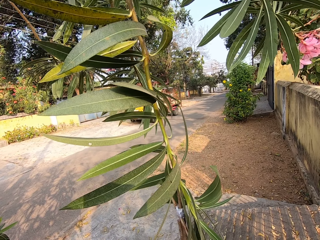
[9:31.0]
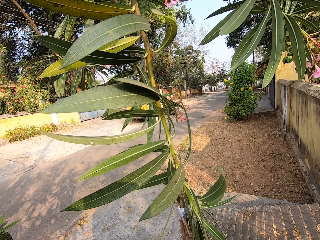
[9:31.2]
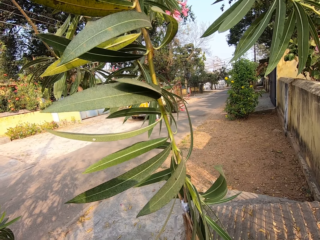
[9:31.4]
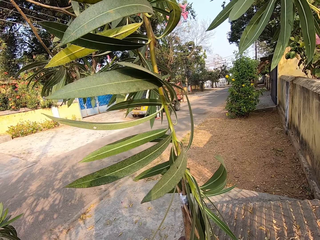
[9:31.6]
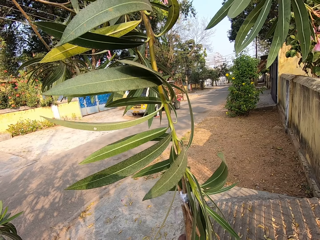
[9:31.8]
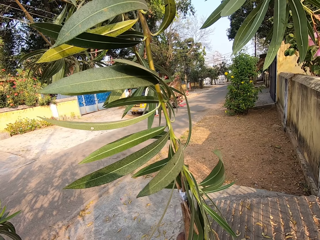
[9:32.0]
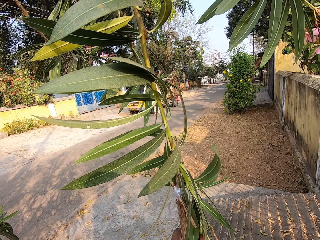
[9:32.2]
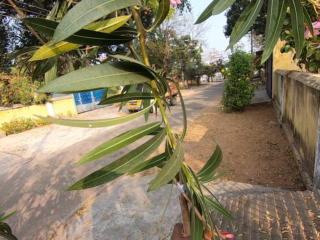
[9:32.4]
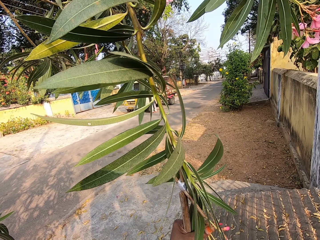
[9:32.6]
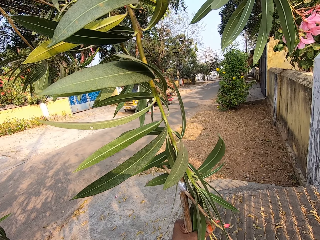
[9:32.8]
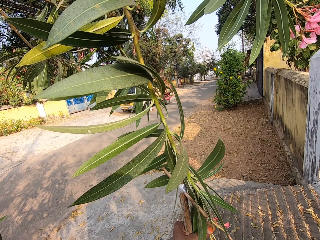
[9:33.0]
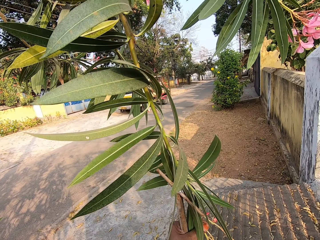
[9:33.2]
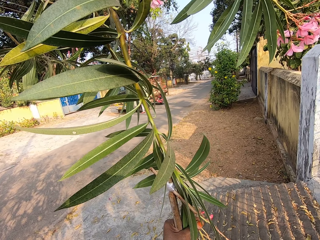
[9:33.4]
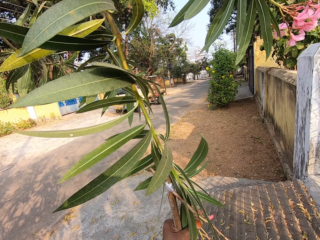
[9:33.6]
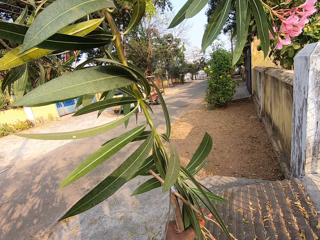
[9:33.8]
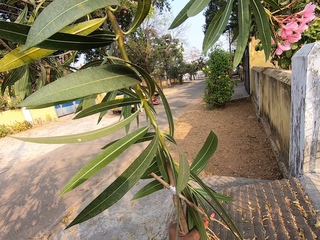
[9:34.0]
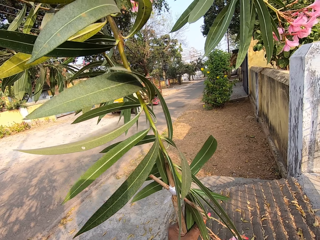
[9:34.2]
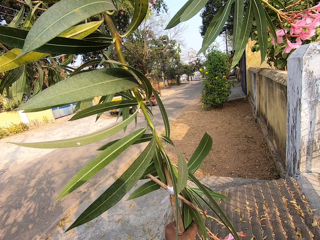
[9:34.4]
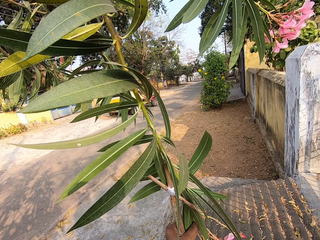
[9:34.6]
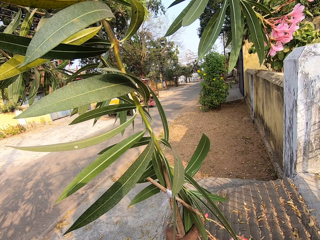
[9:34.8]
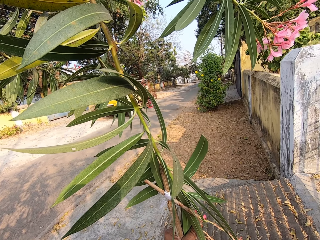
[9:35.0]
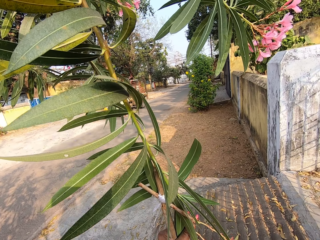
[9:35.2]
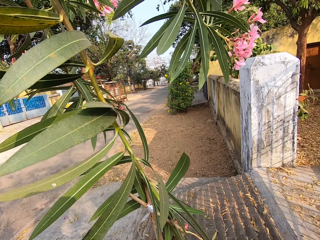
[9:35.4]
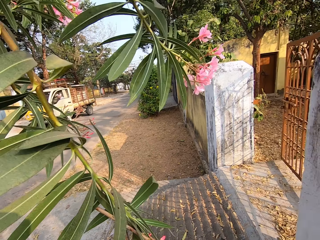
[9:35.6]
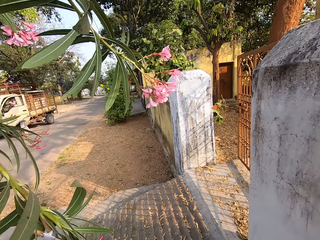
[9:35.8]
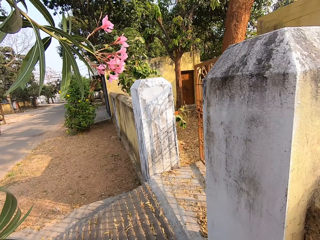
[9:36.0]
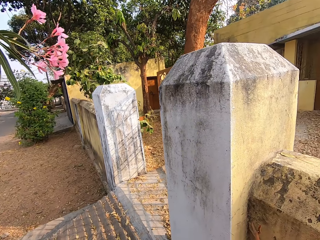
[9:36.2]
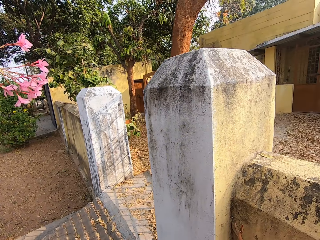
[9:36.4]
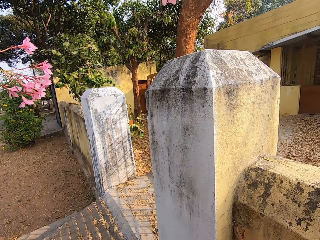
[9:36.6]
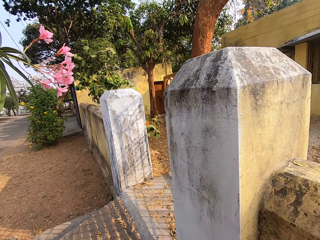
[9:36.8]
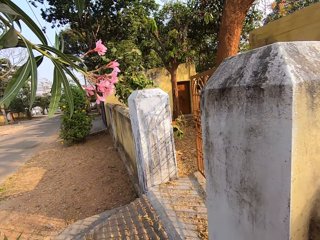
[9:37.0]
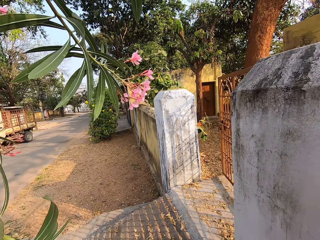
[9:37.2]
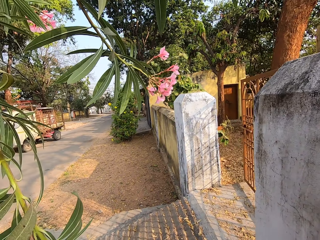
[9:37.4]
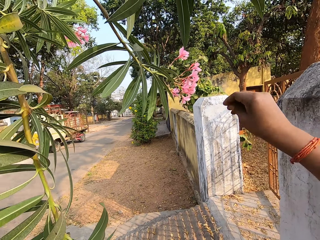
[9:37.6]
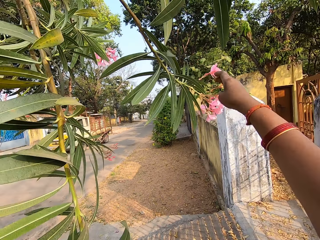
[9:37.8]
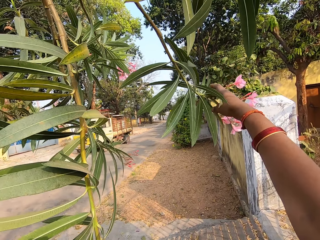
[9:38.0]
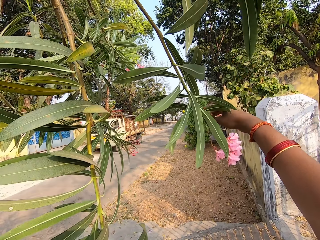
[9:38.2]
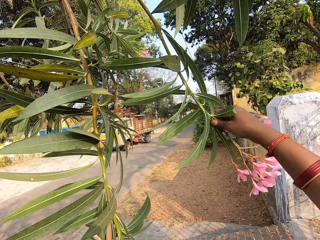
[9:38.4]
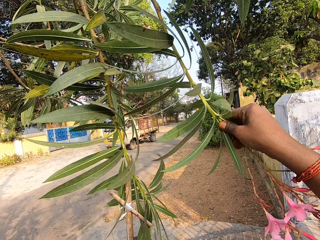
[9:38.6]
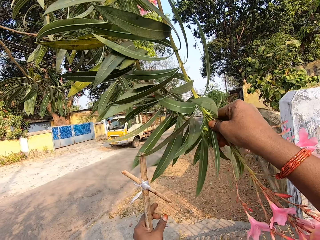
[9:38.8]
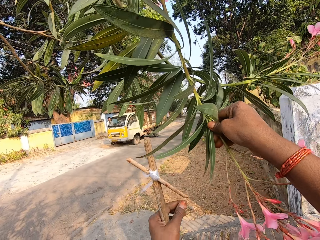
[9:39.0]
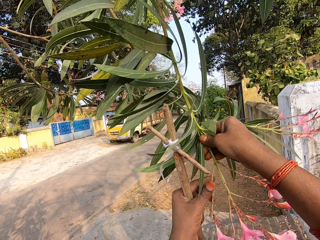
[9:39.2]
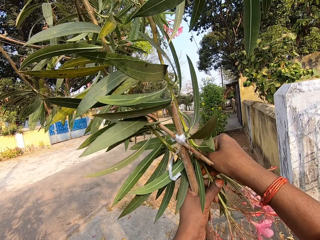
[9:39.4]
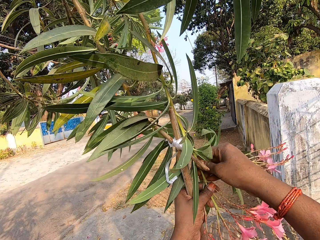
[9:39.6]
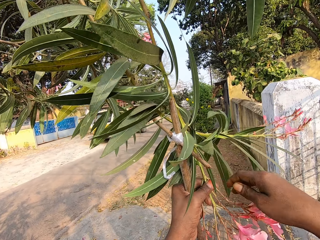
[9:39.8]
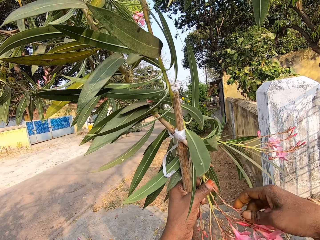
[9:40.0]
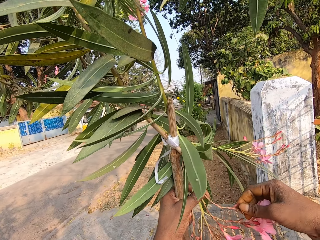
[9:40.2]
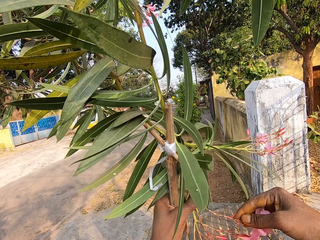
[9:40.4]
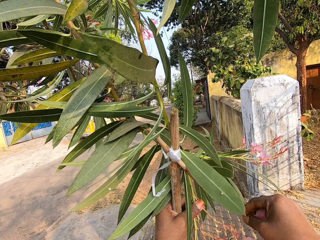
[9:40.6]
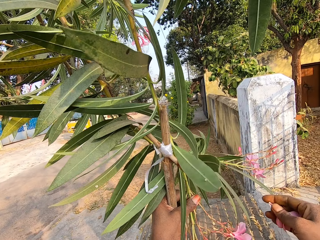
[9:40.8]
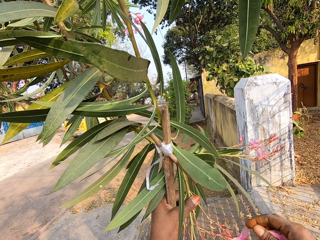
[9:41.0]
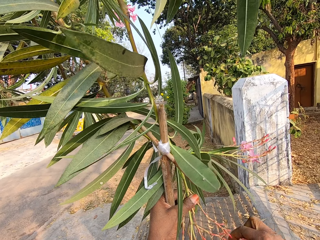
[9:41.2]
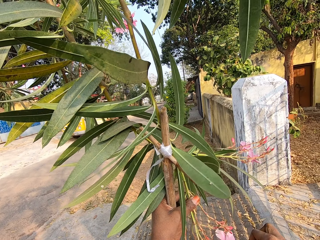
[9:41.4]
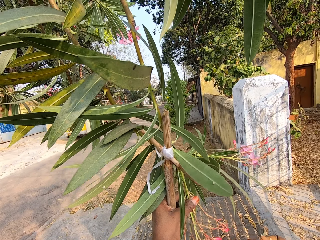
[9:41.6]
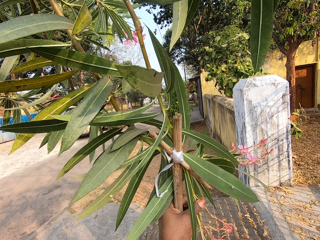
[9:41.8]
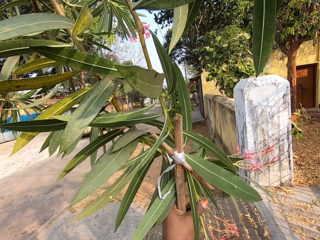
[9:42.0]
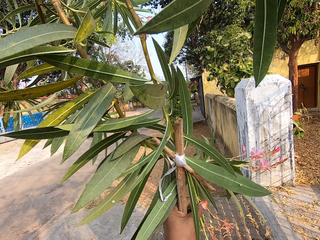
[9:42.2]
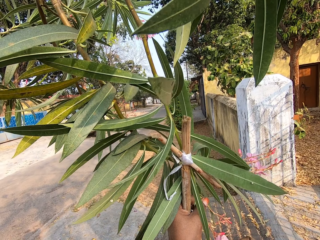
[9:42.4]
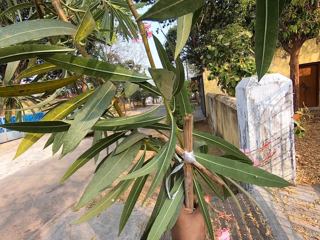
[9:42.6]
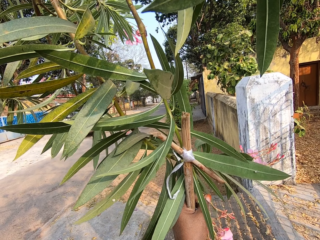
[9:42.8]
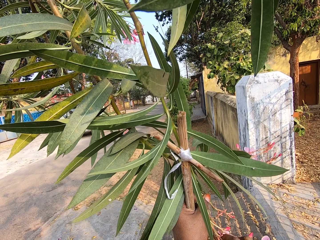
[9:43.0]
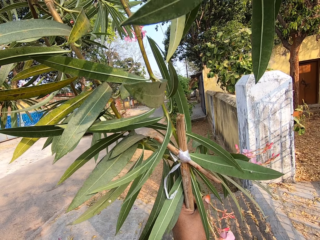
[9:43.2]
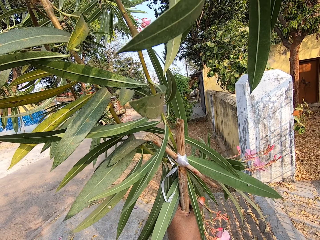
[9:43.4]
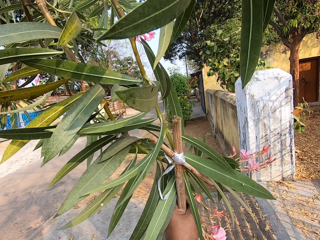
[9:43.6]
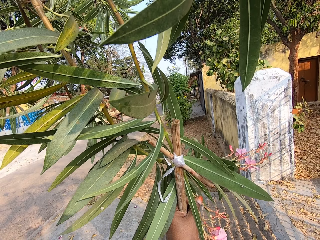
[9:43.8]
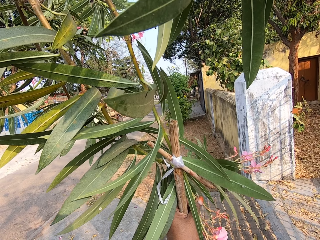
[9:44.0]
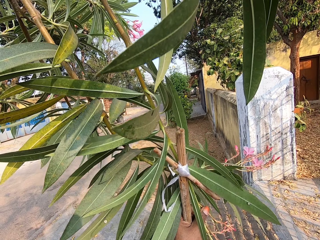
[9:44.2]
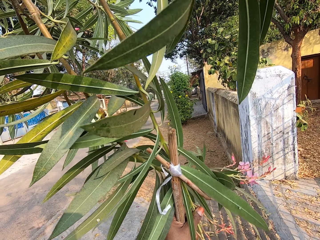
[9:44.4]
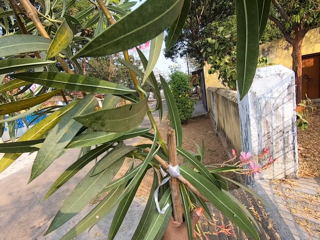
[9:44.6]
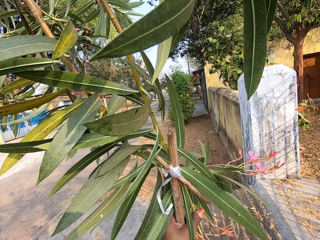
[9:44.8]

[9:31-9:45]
The camera wearer picks flowers from a tree. She looks around to a house. She holds a branch on the tree with her right hand. She pulls a branch of flowers. She passes the branch in her right hand to her left hand. She holds the branch of flowers with both hands. She plucks flowers from the branch on the tree with her right hand.

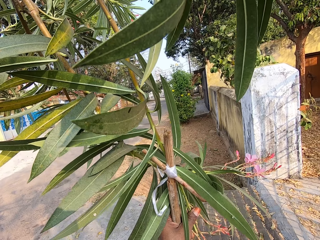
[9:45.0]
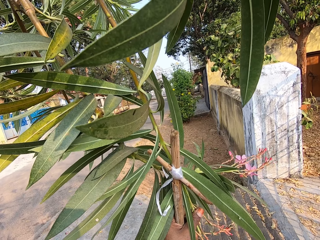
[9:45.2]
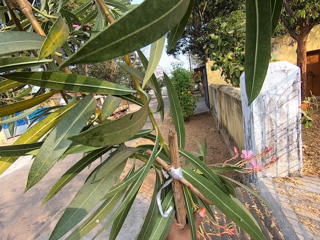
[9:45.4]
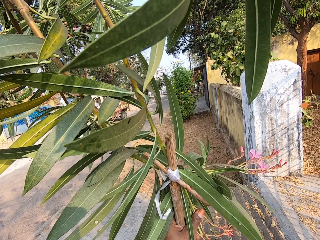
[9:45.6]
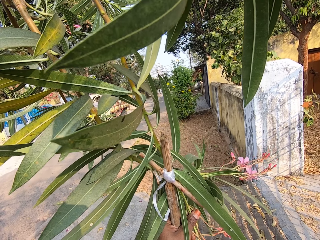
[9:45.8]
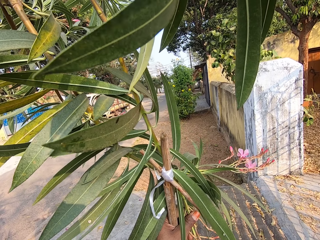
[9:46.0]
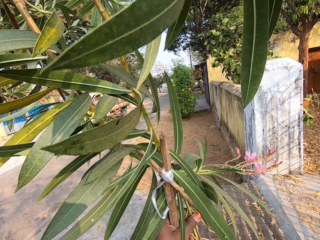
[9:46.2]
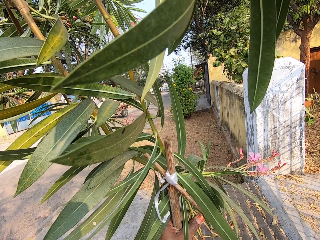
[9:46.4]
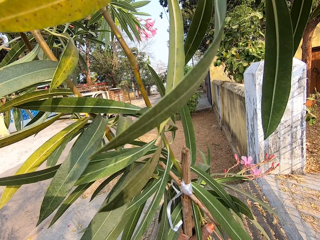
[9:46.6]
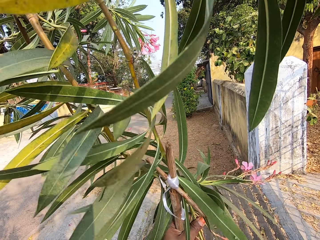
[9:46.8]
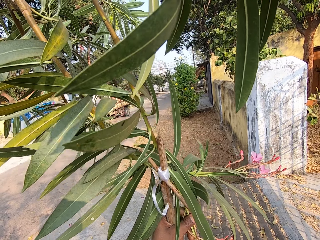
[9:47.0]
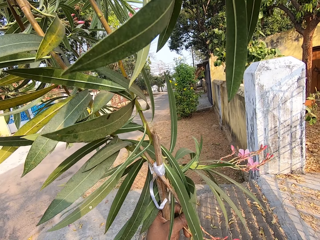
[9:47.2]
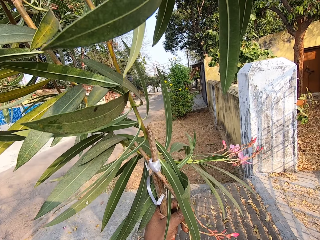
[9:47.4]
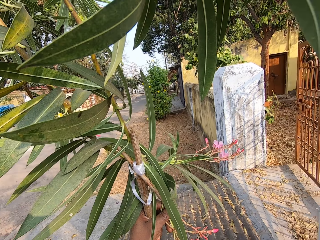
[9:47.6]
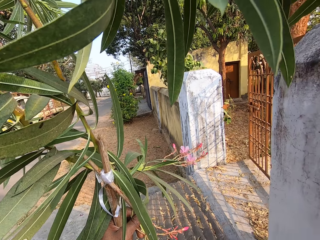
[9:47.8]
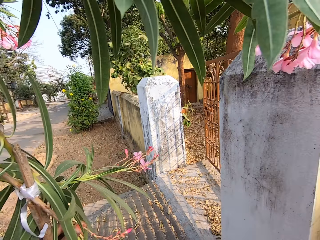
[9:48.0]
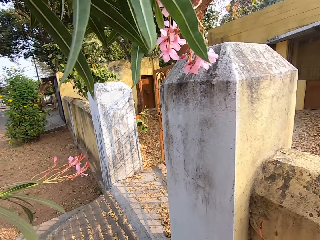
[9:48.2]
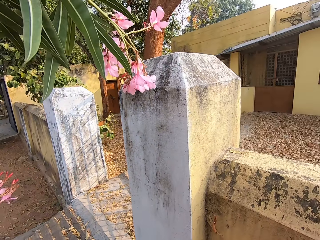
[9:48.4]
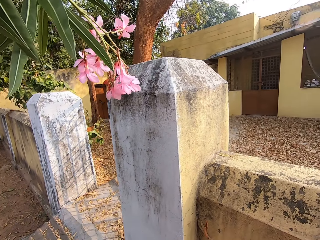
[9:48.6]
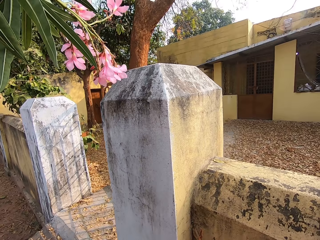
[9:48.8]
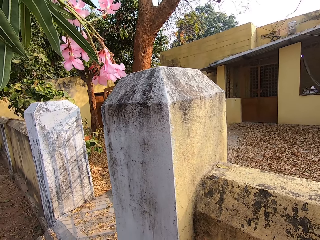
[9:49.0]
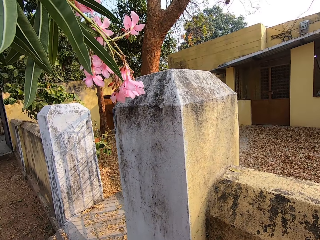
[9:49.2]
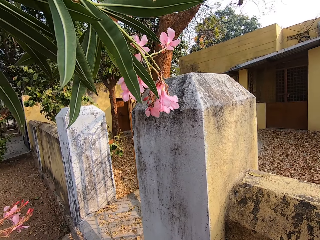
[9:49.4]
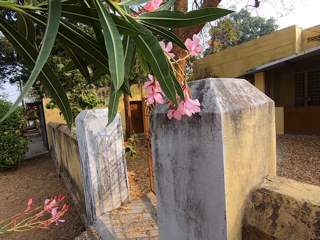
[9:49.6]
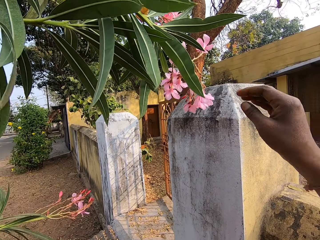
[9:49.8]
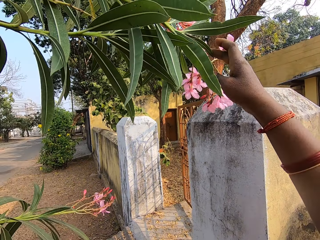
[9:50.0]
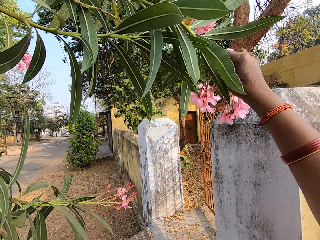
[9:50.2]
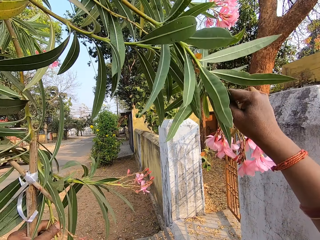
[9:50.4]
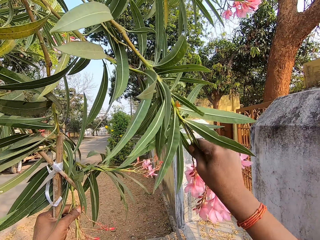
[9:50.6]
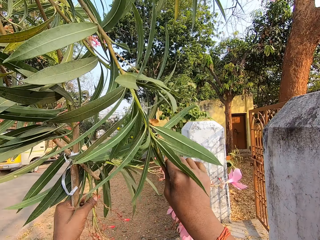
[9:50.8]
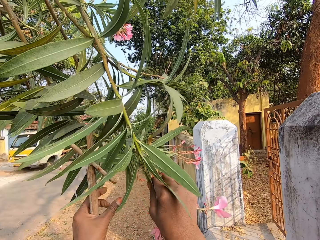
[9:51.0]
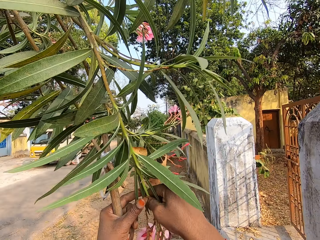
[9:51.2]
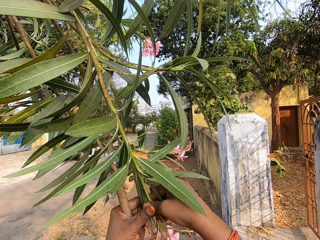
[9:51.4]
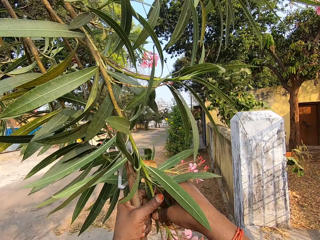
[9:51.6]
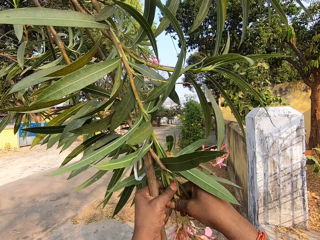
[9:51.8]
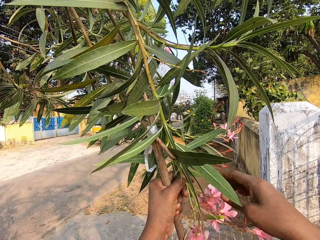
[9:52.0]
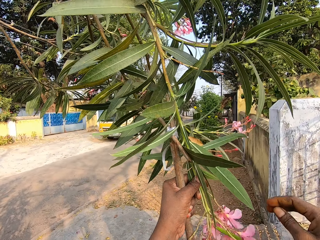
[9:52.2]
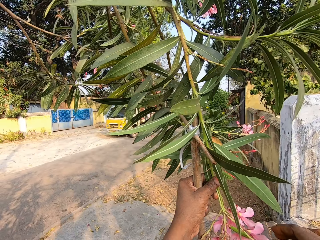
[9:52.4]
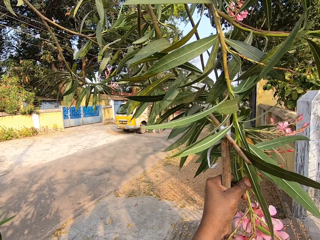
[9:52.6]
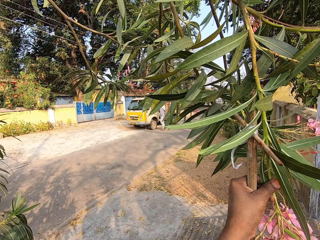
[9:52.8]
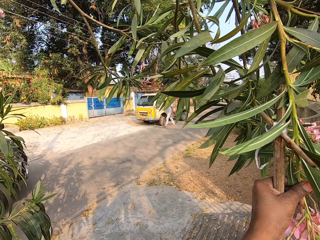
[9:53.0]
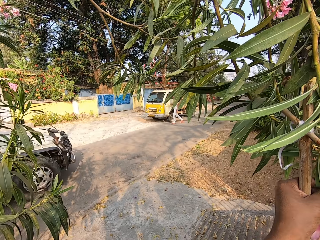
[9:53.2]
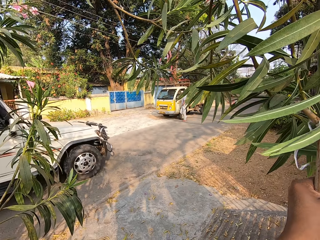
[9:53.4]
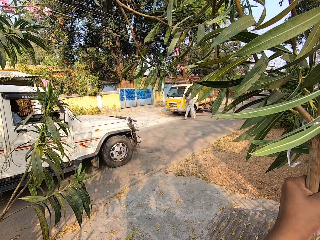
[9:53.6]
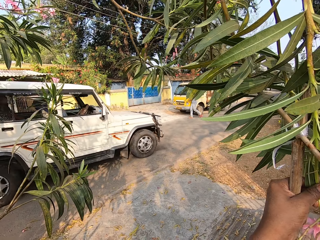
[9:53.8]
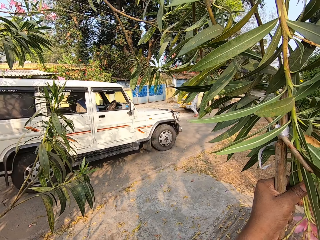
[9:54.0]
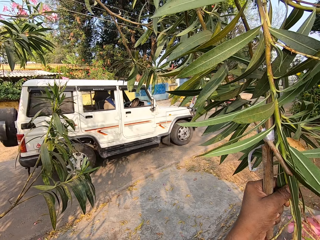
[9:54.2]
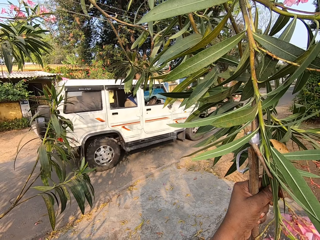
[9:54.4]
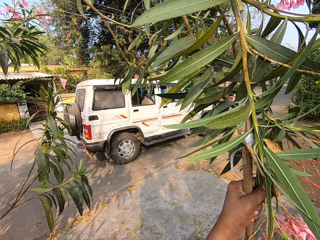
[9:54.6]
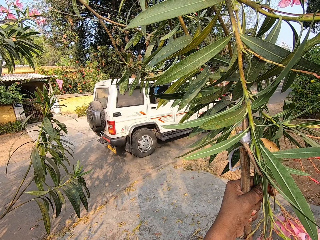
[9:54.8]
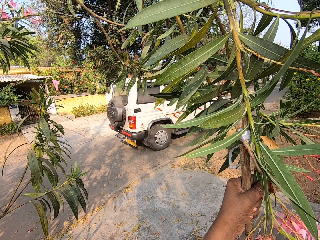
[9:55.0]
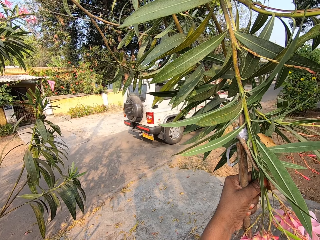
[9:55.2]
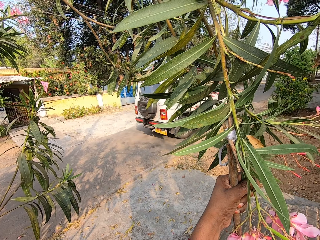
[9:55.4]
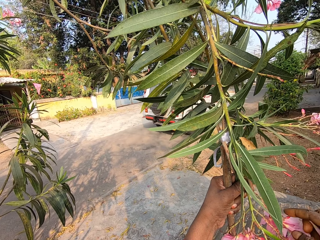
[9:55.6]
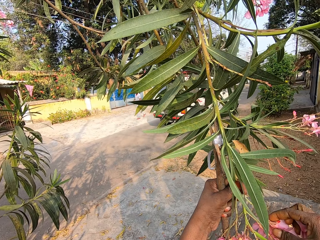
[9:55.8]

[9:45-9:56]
The camera wearer looks around to a compound. She holds a branch on the tree with her right hand. She pulls a branch of flowers. She passes the branch in her right hand to her left hand. A white jeep drives past the camera wearer. The camera wearer looks at the car on a road.
